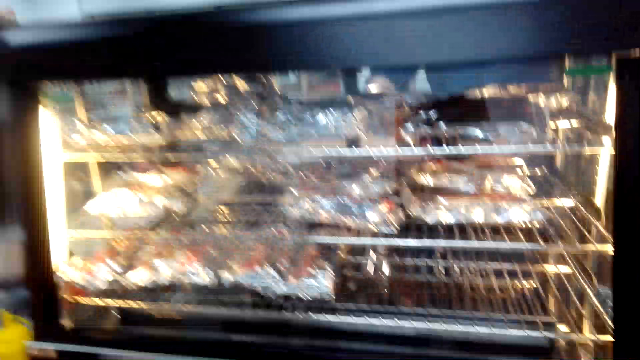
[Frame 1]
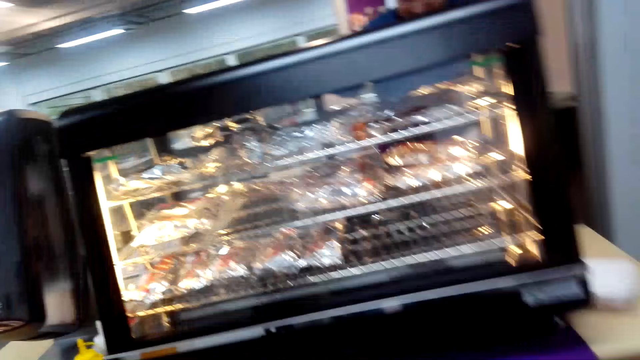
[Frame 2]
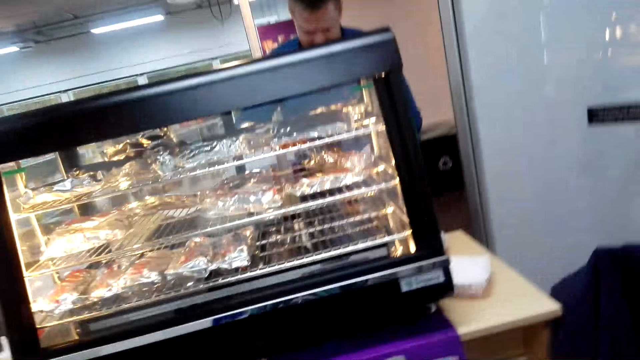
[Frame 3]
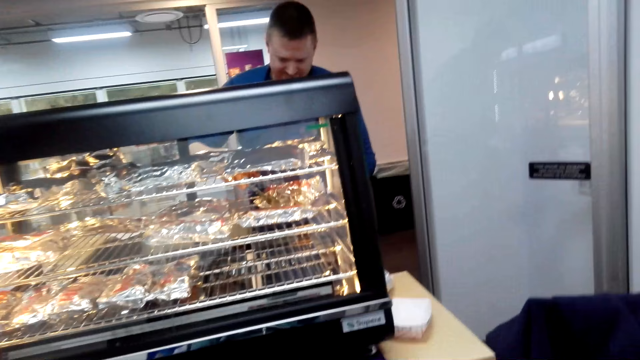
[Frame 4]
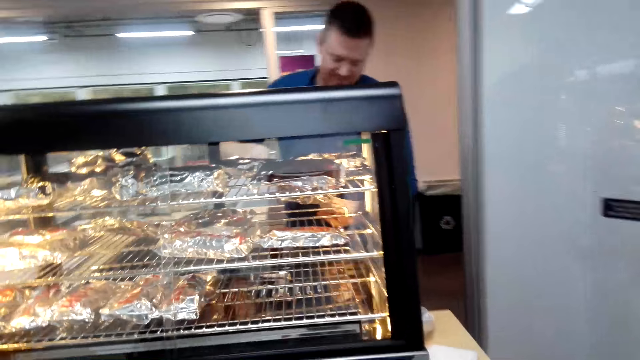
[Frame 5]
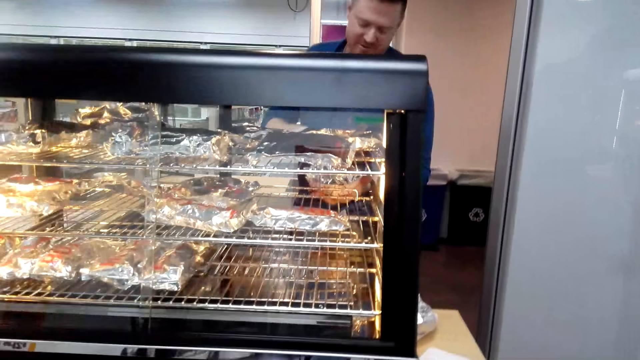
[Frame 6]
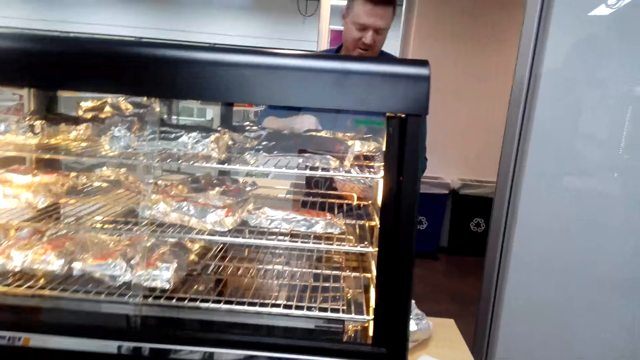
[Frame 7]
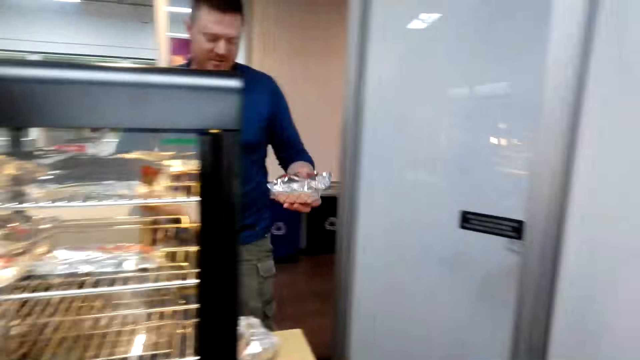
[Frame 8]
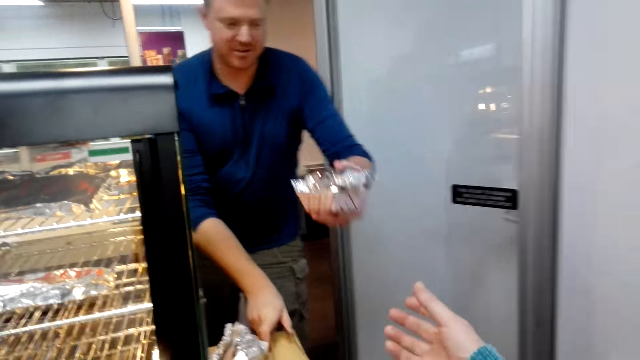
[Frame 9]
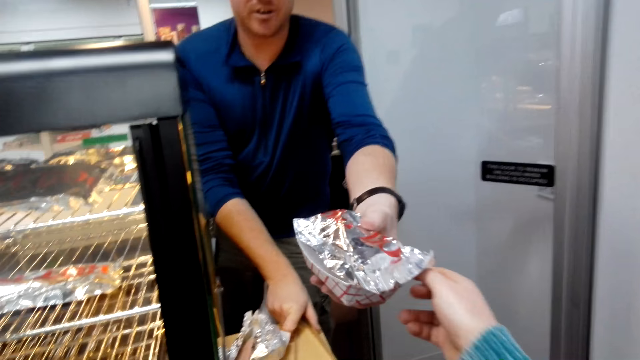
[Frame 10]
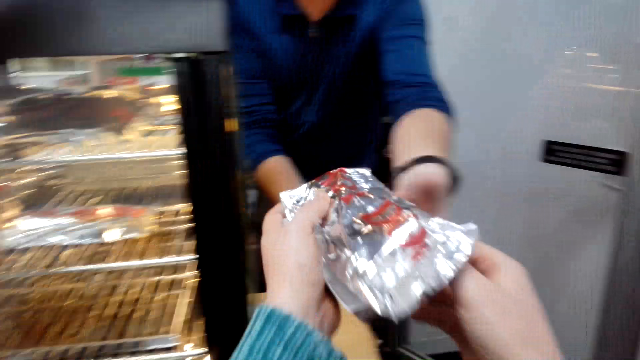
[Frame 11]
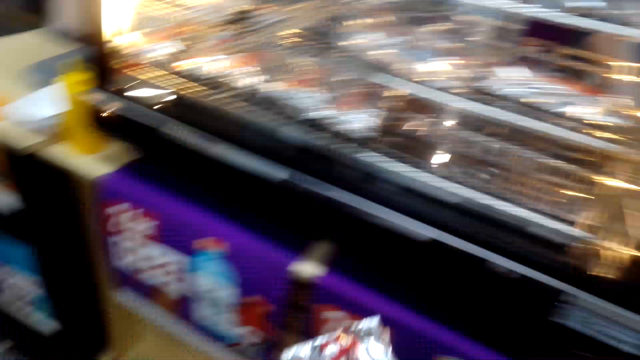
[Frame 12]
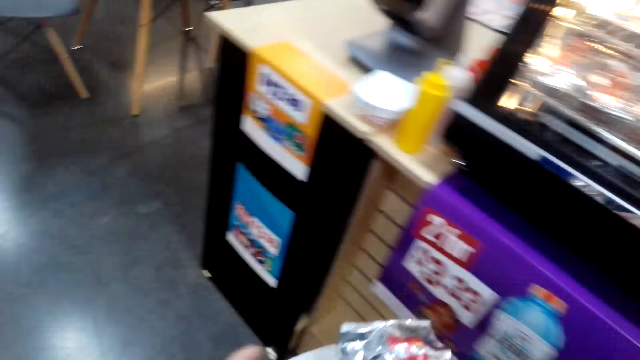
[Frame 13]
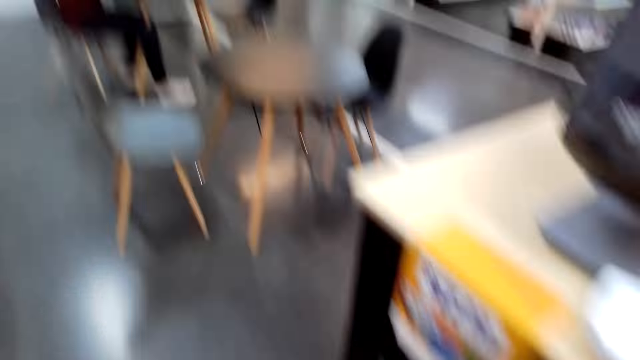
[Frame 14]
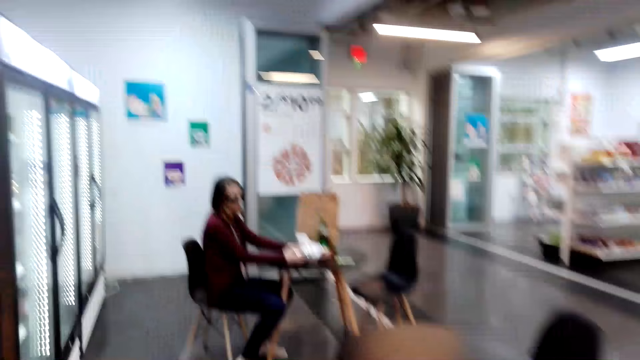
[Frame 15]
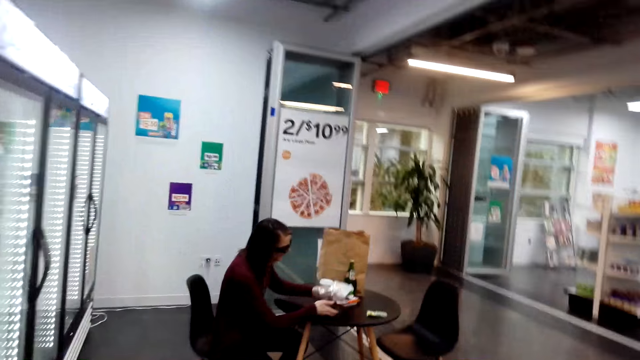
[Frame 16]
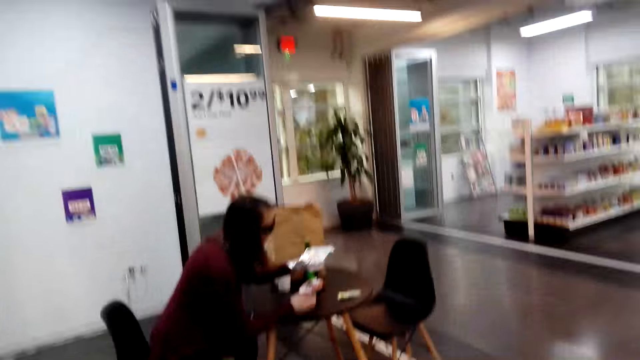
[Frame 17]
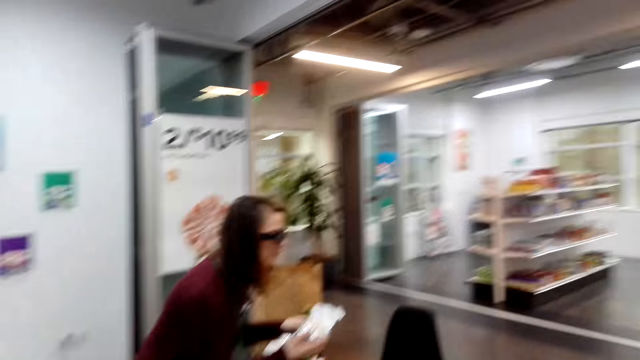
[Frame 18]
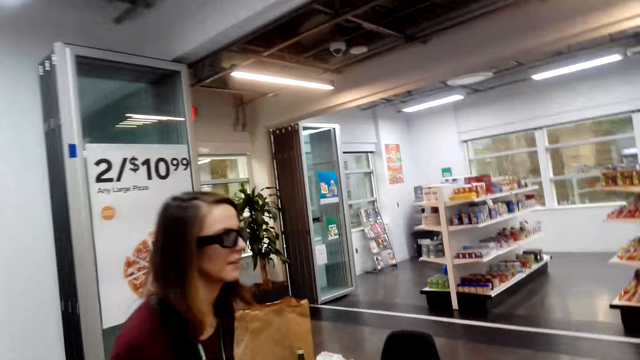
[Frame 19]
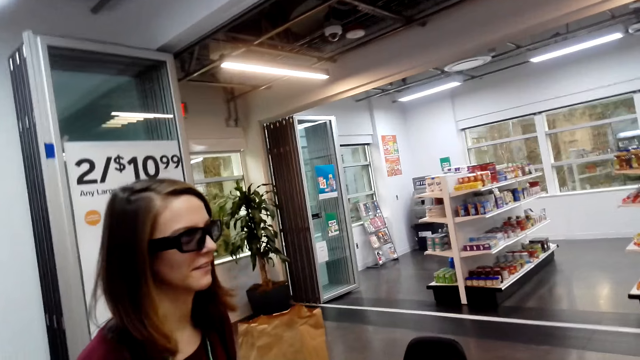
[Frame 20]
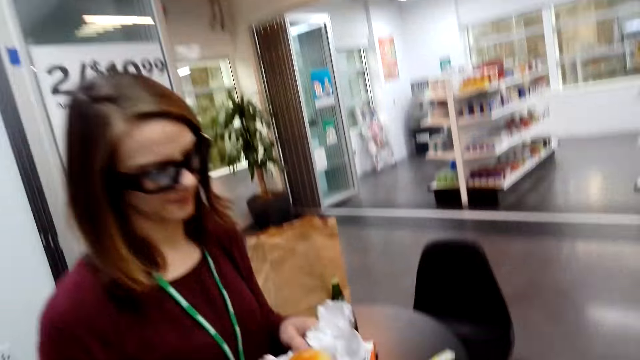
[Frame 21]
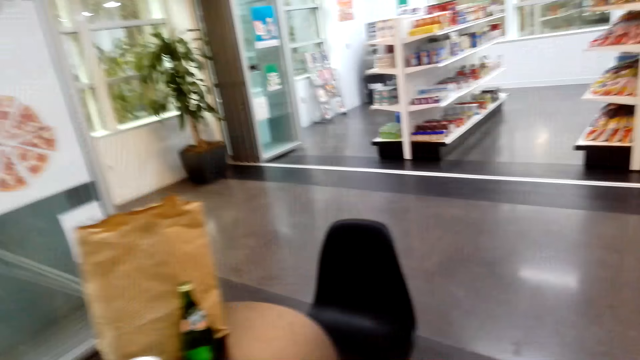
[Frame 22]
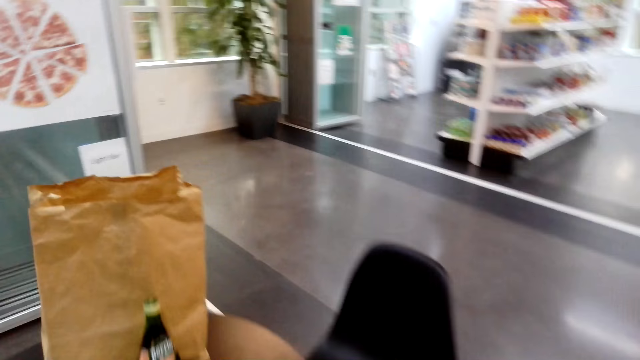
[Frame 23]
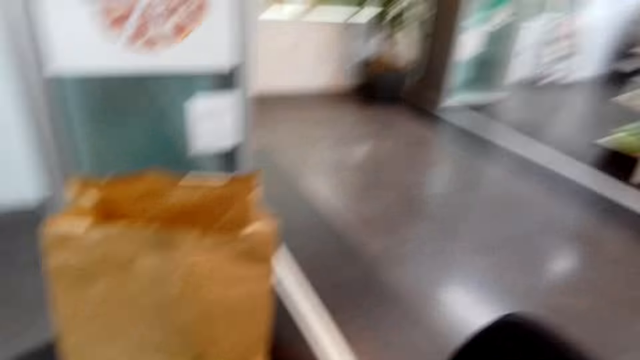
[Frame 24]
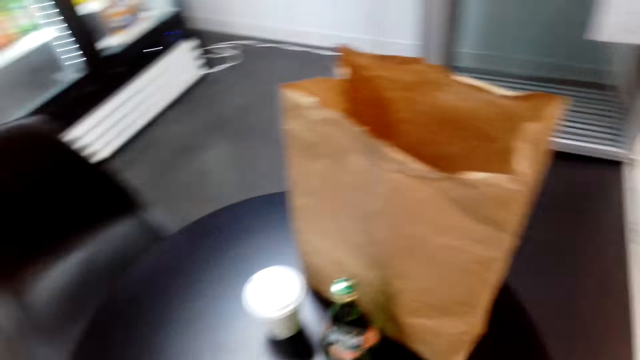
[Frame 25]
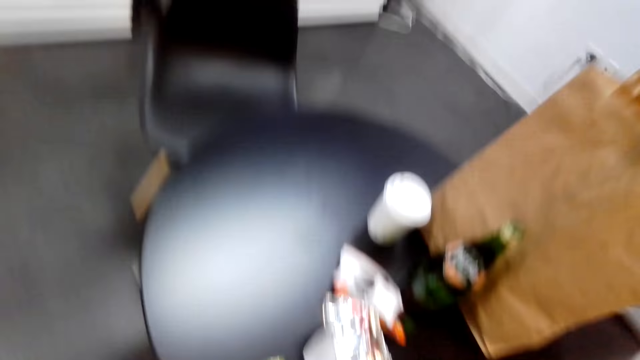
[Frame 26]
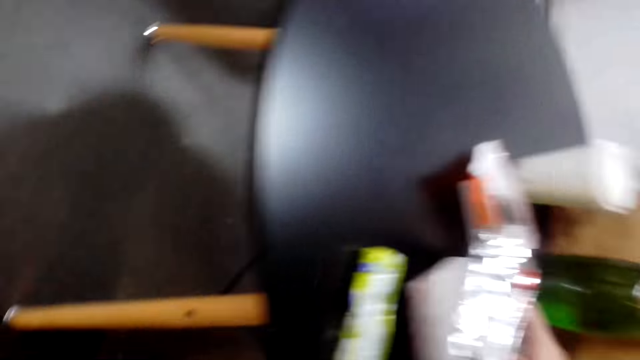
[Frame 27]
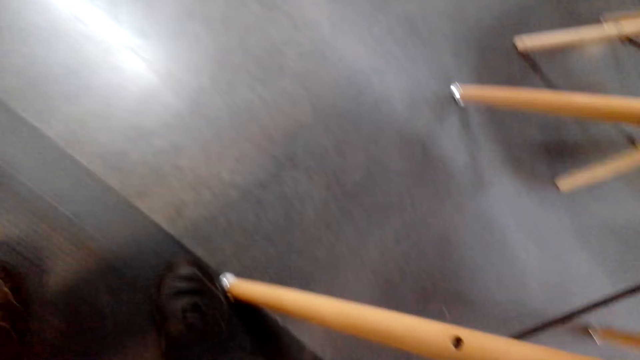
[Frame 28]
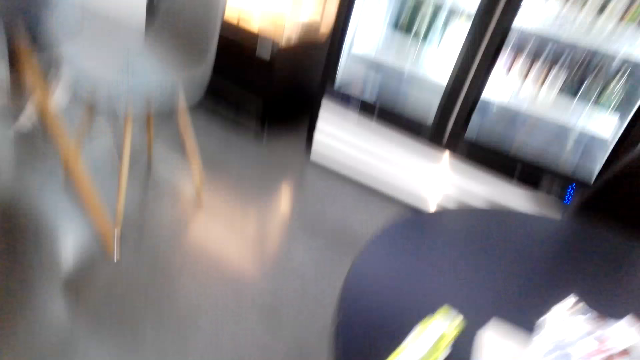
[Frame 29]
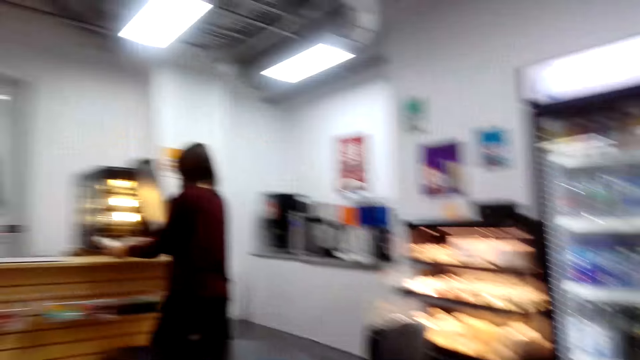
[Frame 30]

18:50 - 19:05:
A man serves the camera wearer the burger or hotdog. The camera wearer receives the burger from the man. She walks to her table. A woman speaks to the man. A person walks towards the counter. The camera wearer sits down at the table.

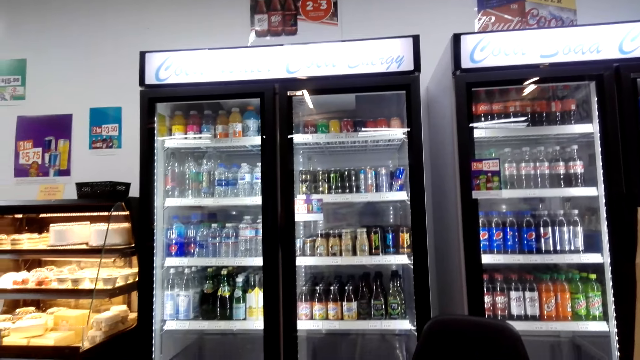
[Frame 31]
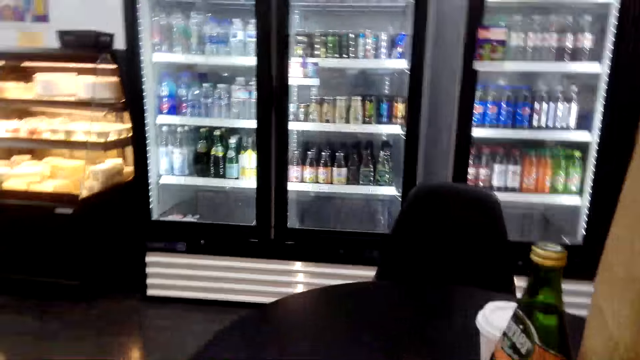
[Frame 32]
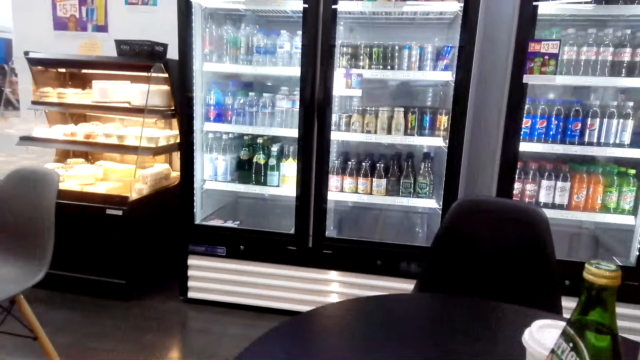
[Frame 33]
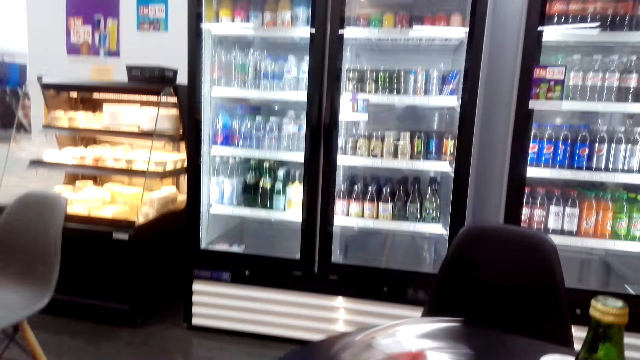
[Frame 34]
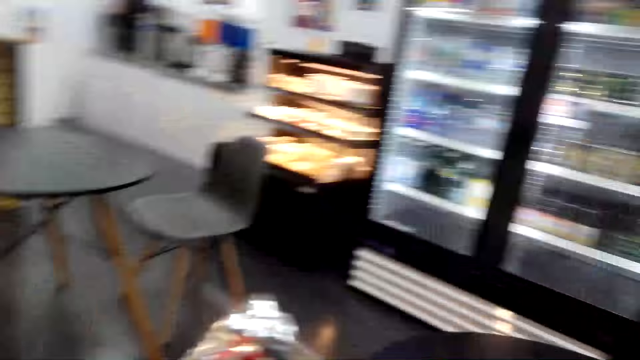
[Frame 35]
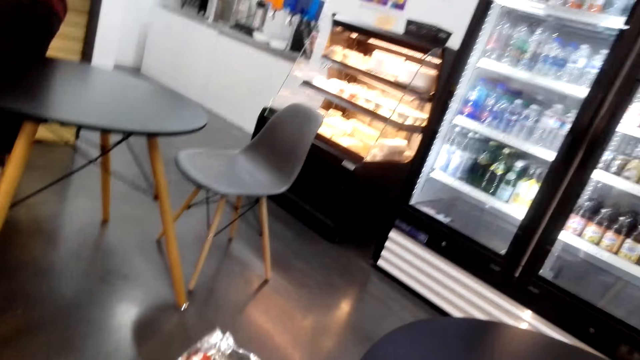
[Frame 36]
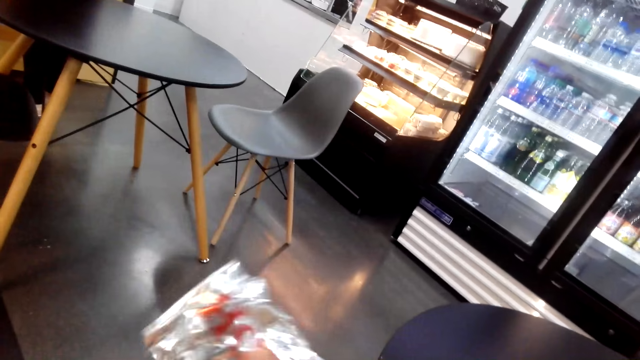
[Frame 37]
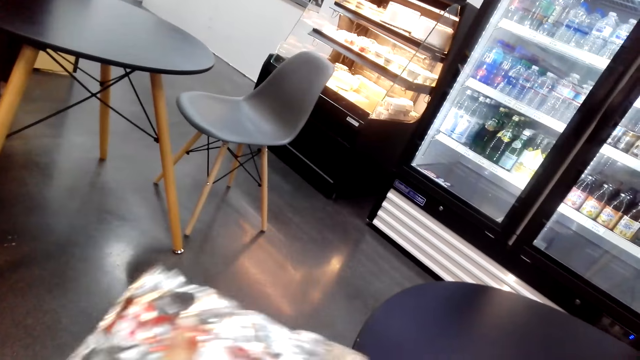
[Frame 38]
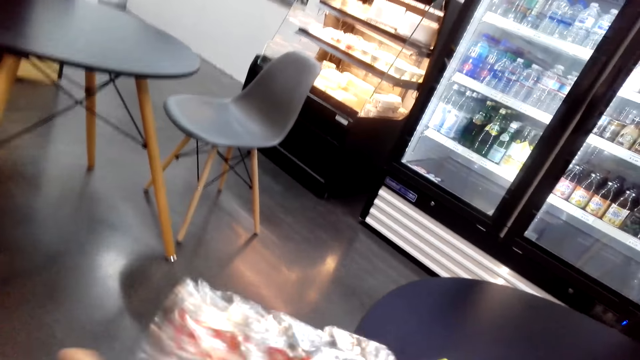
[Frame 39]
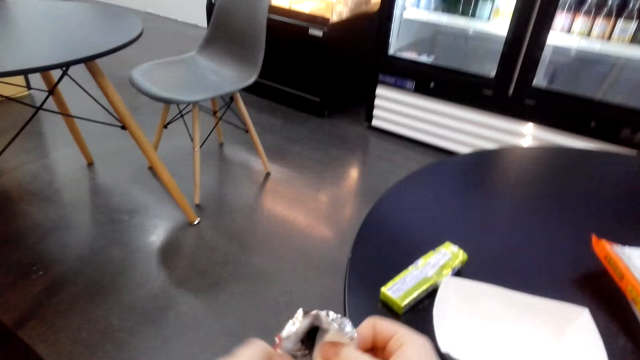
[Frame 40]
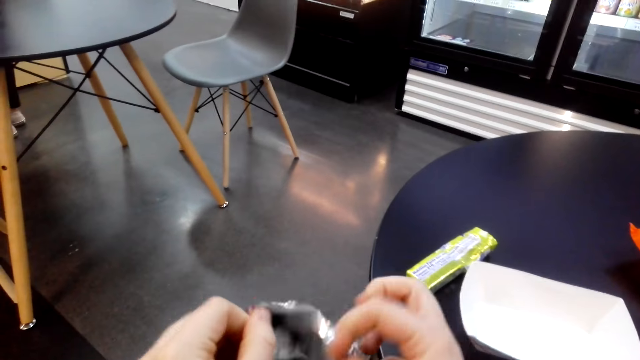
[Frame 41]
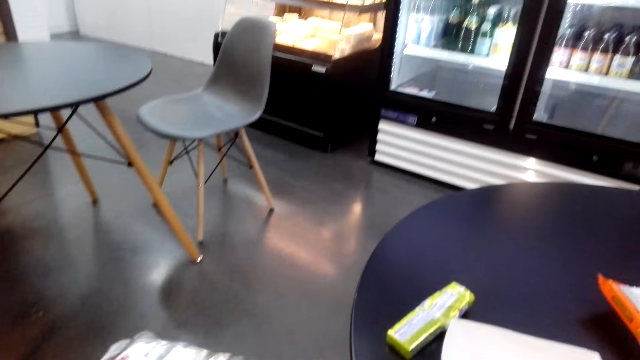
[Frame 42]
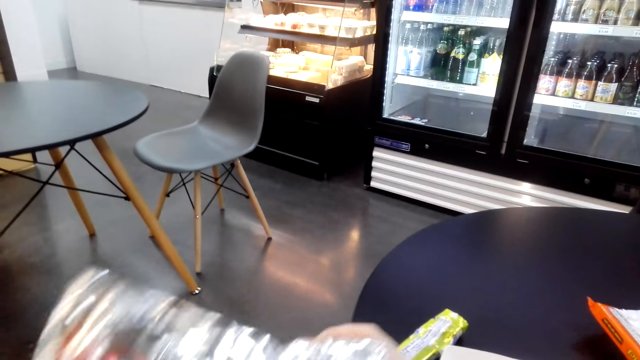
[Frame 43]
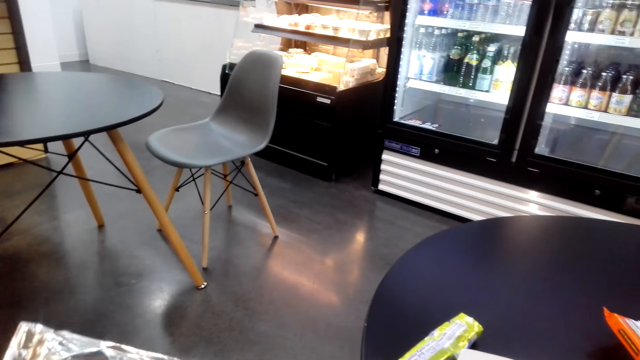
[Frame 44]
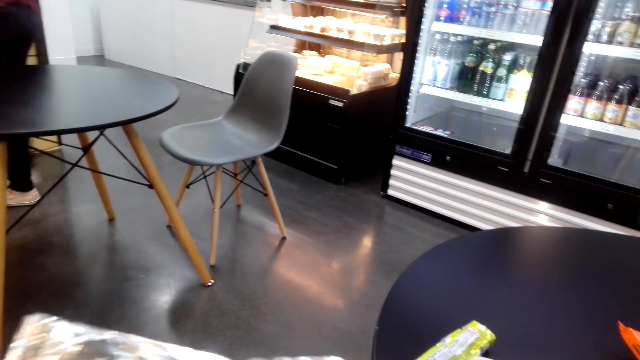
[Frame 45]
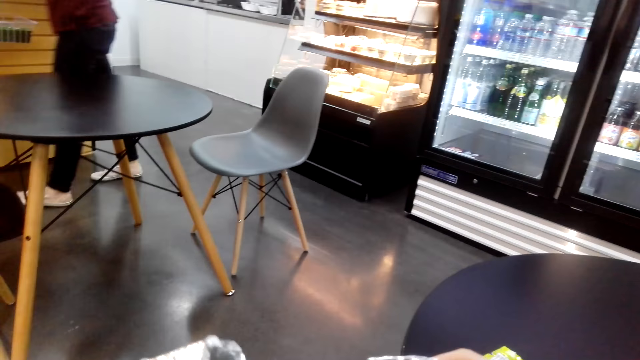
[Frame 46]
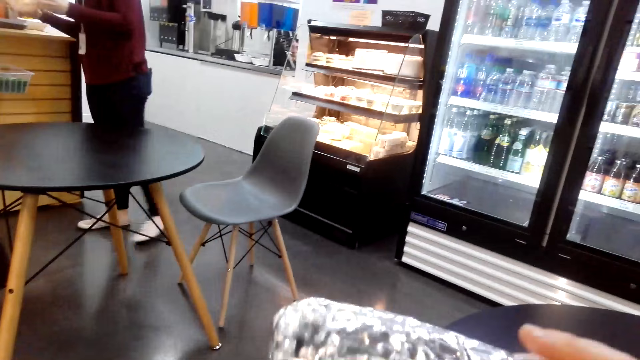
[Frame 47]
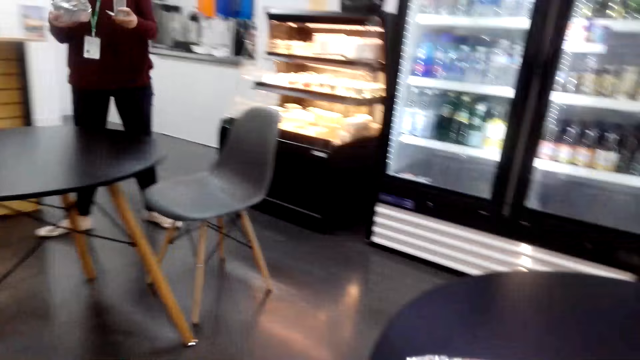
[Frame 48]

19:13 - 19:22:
The camera wearer removes the burger or hot dog from the foil paper.
